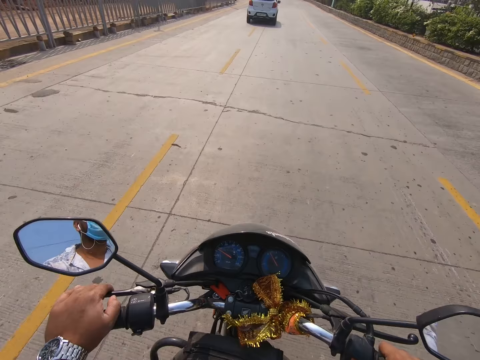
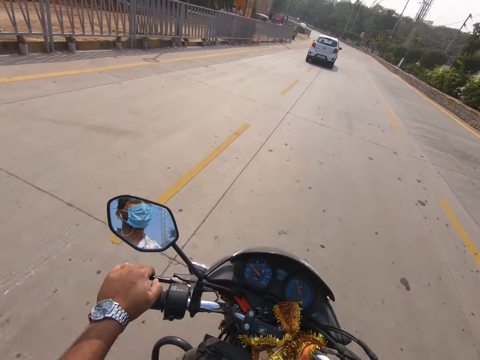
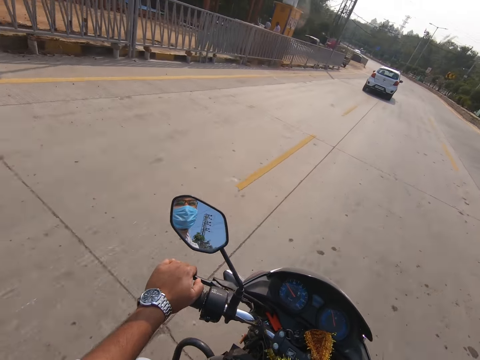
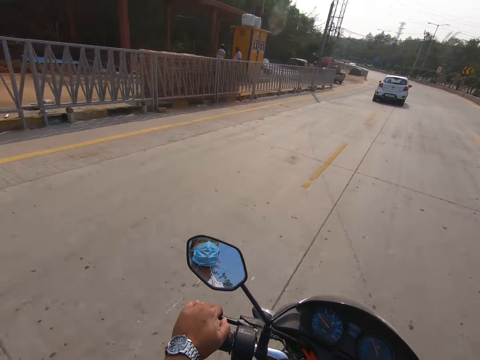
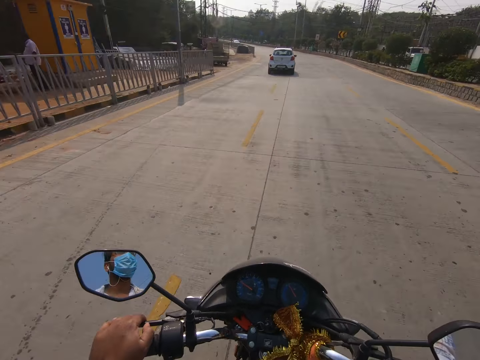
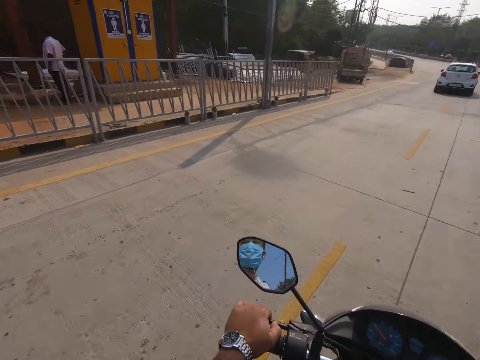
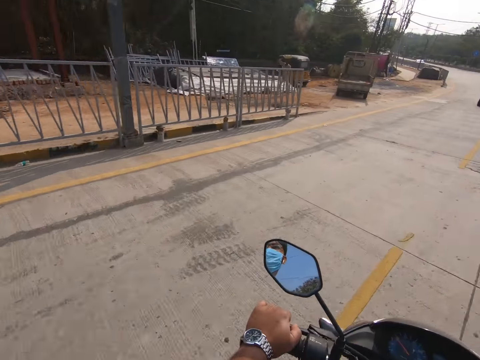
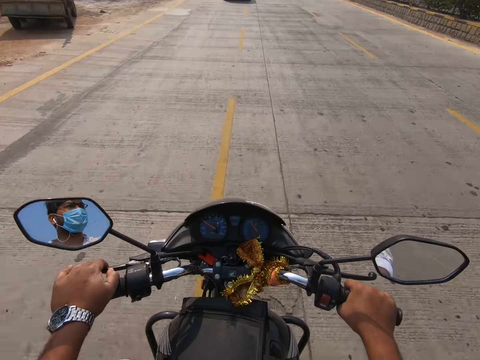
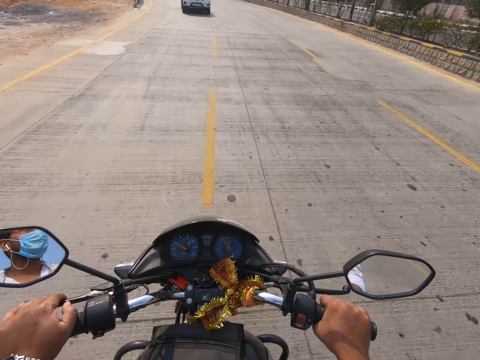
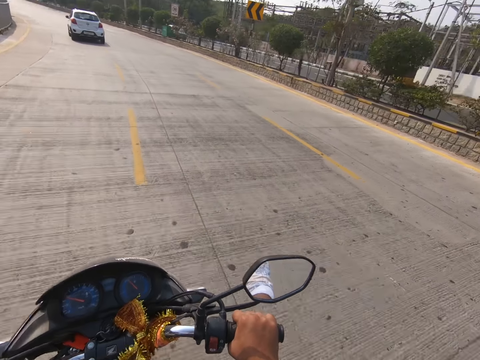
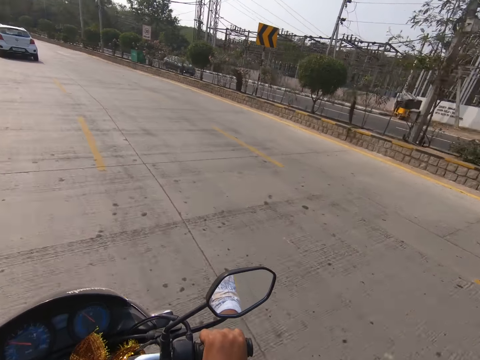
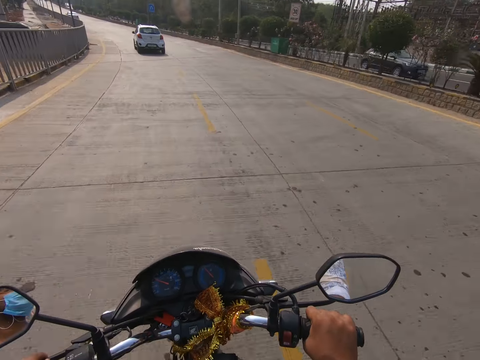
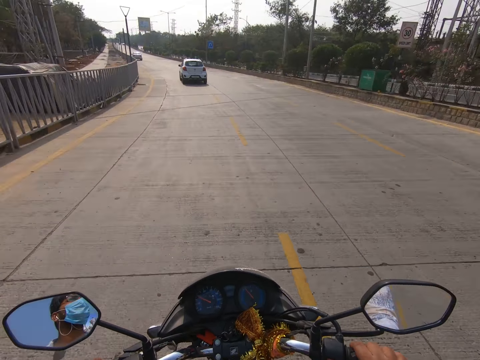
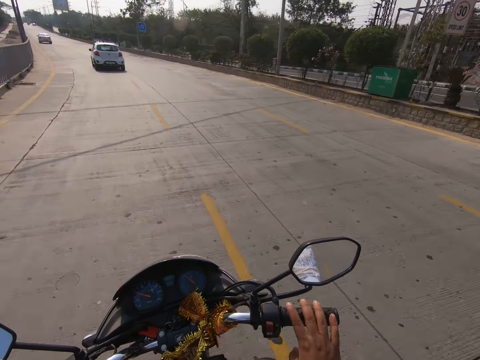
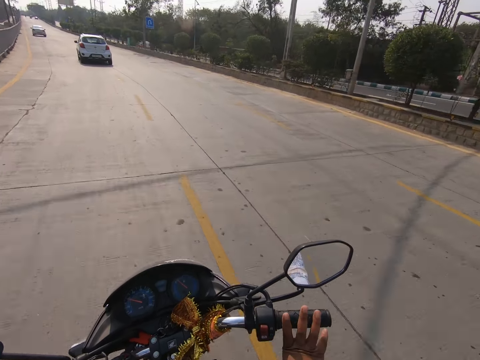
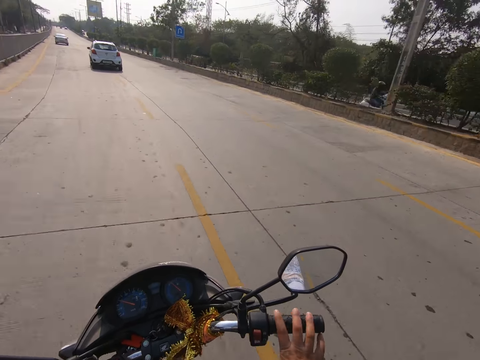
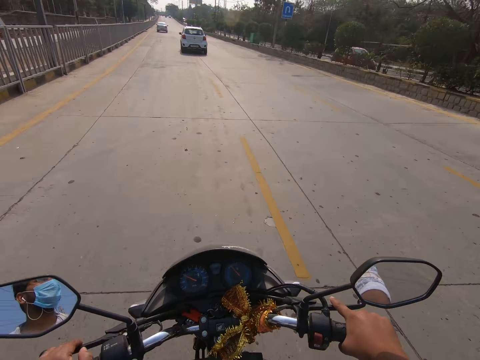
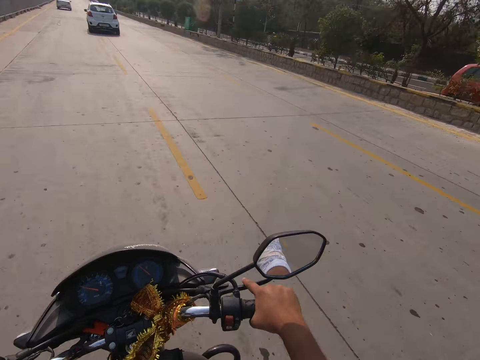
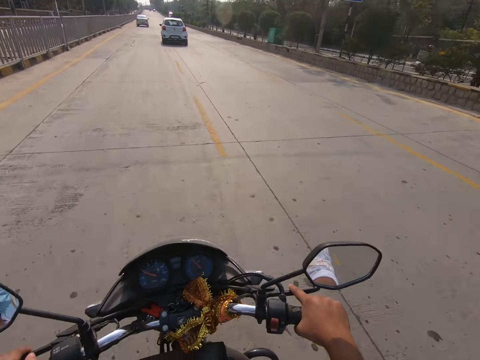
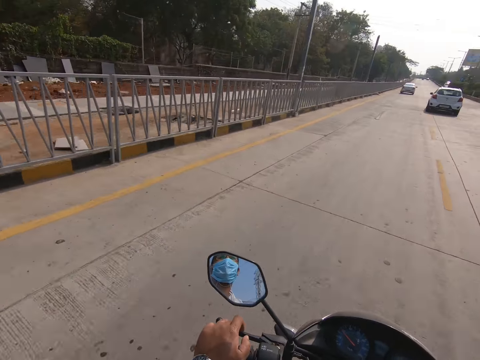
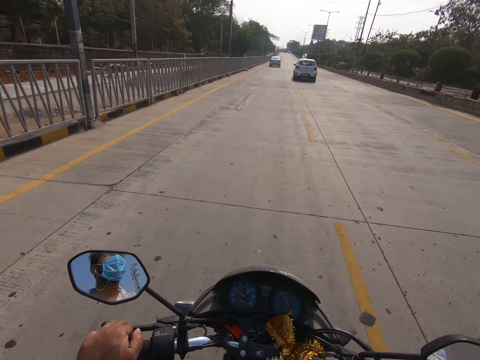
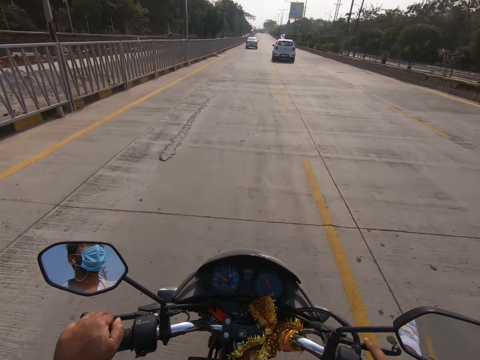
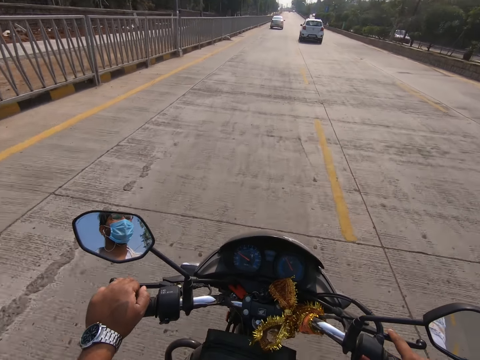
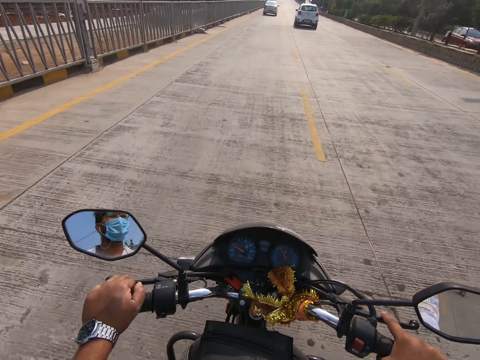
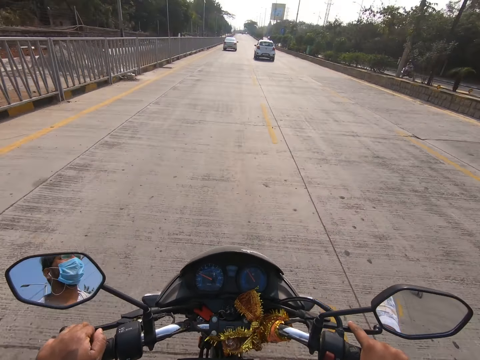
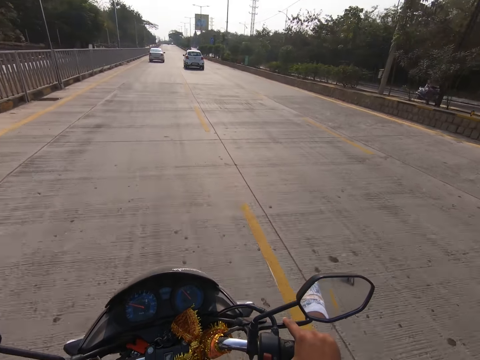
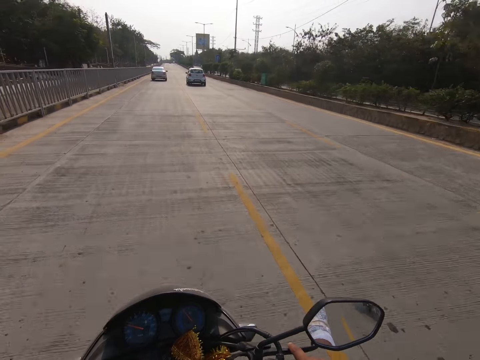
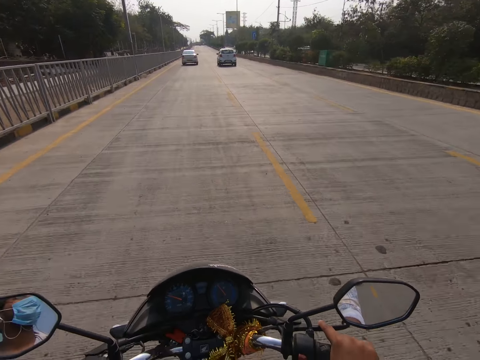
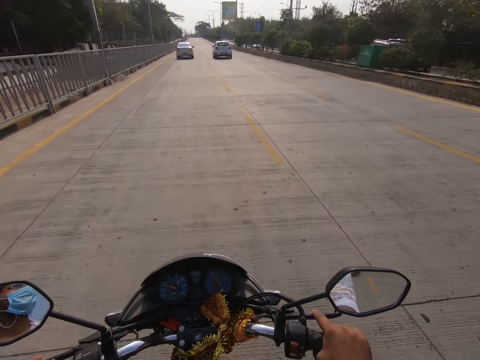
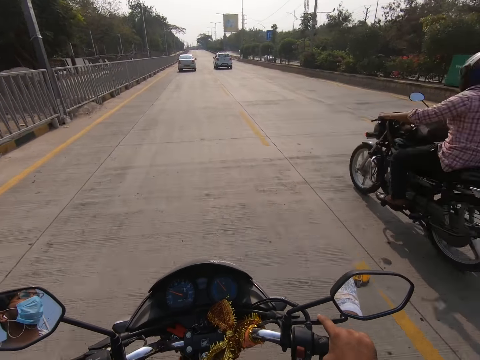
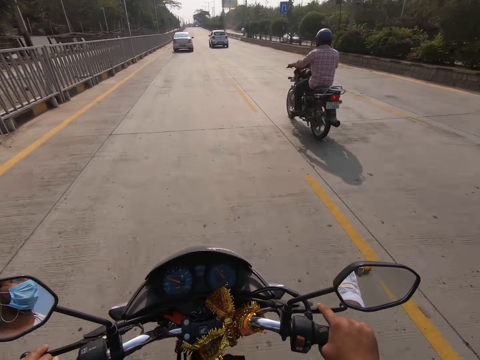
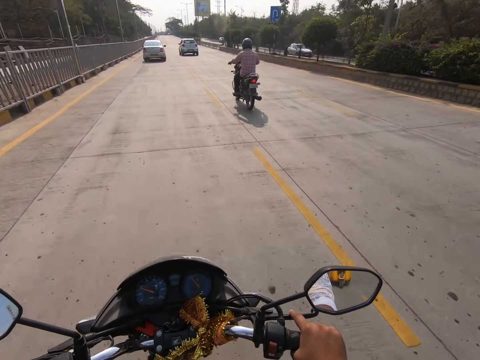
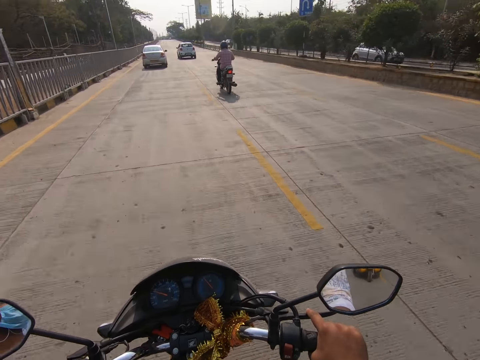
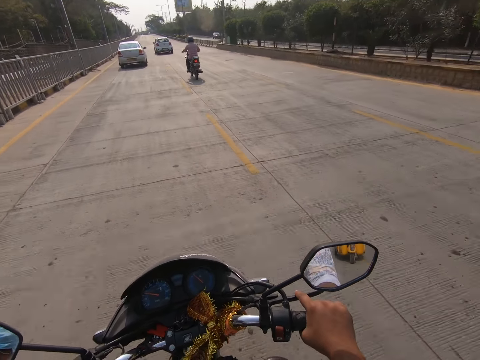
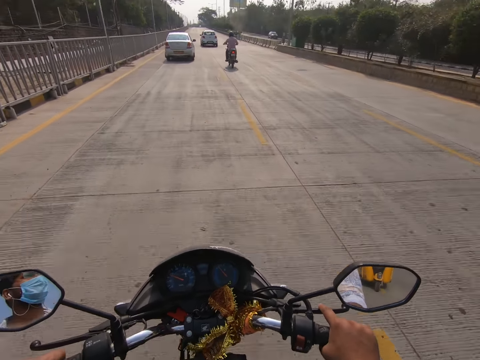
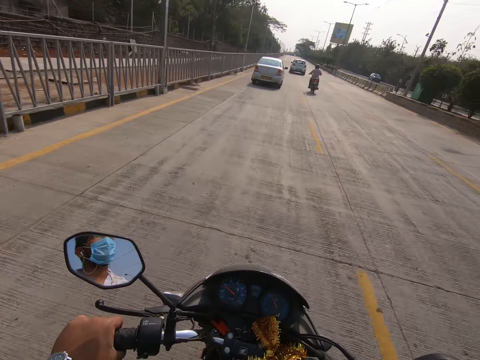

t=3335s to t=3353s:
A motorcycle rides past the camera wearer.

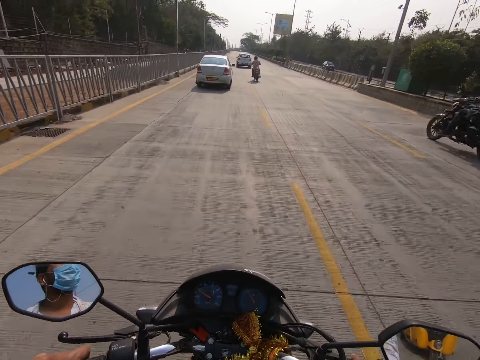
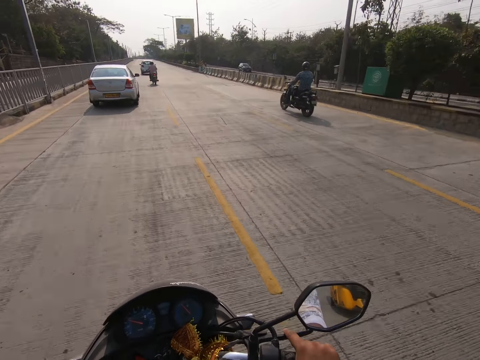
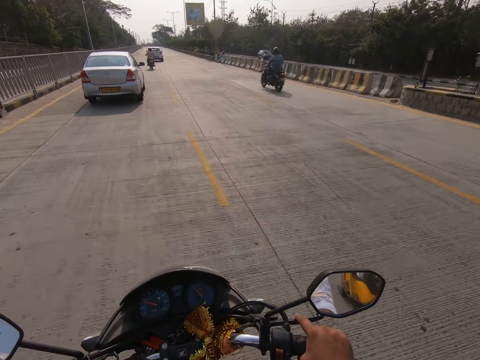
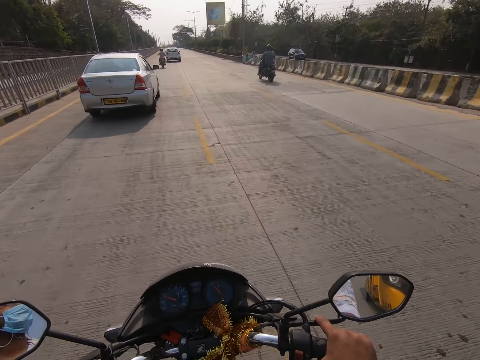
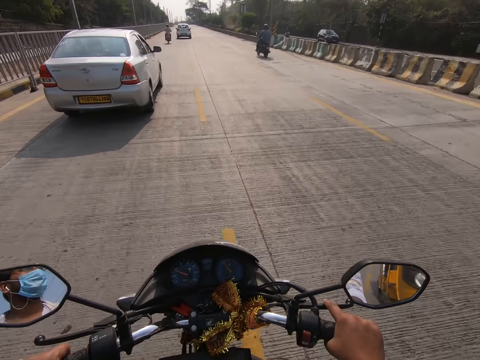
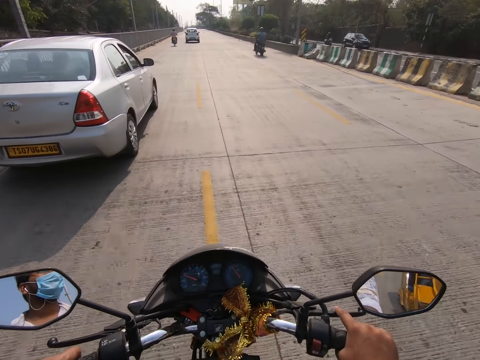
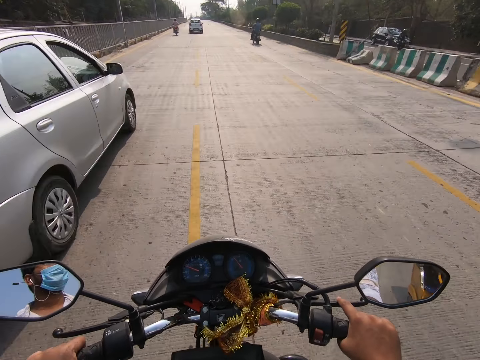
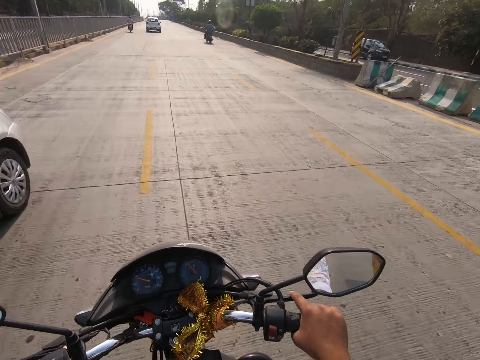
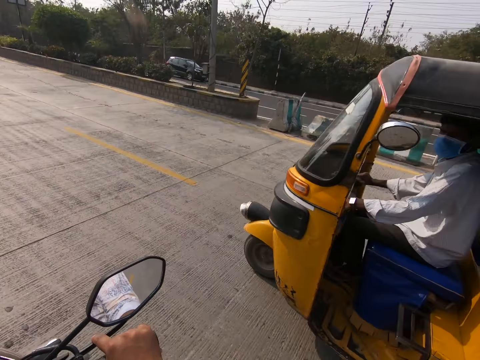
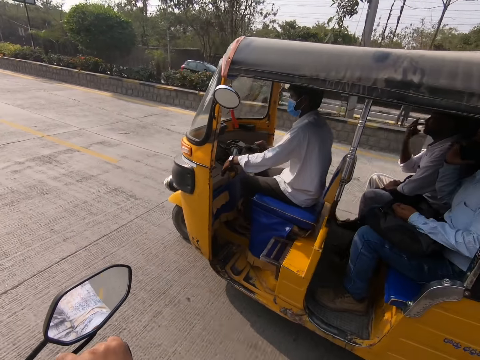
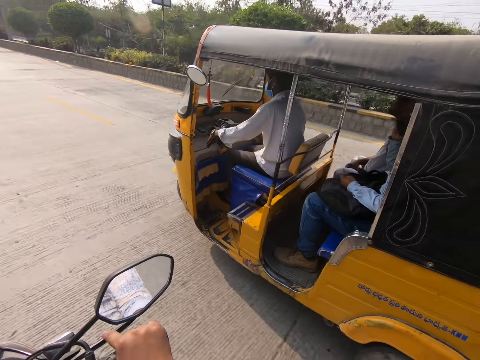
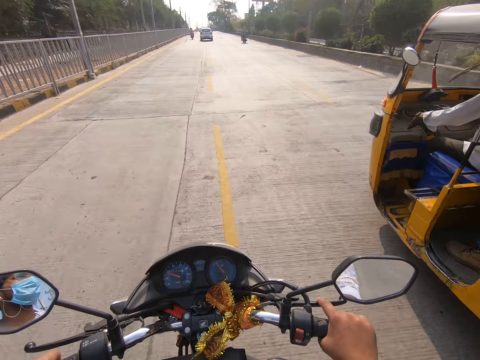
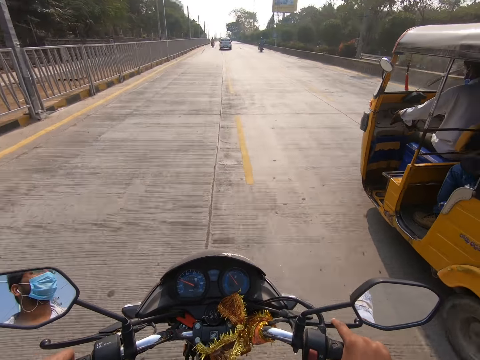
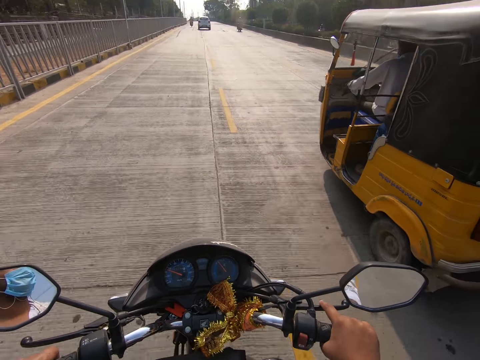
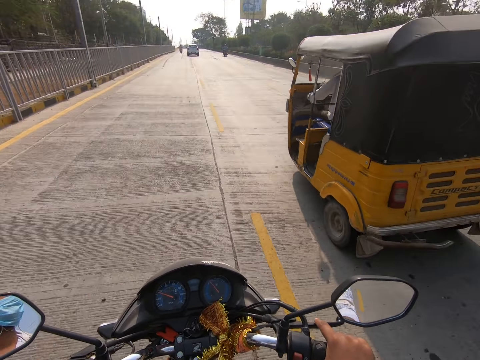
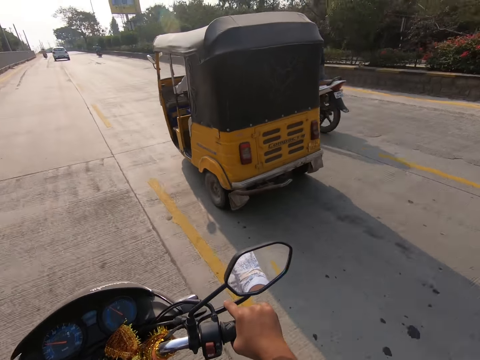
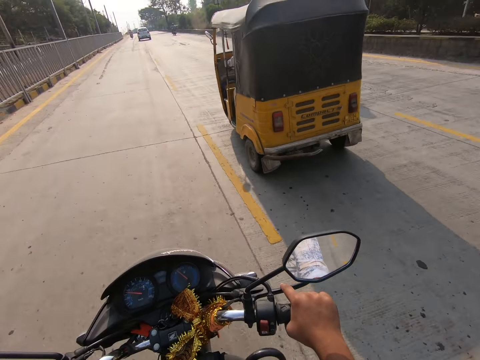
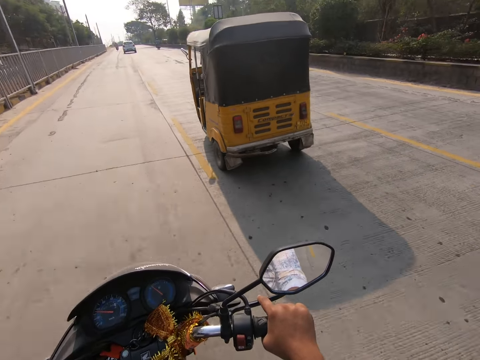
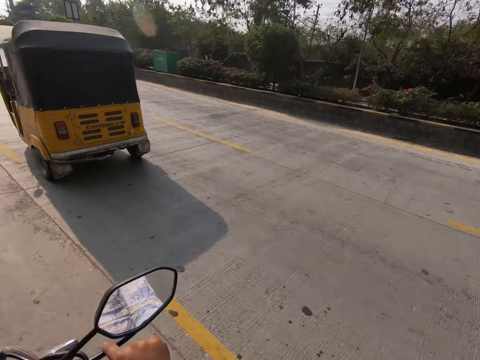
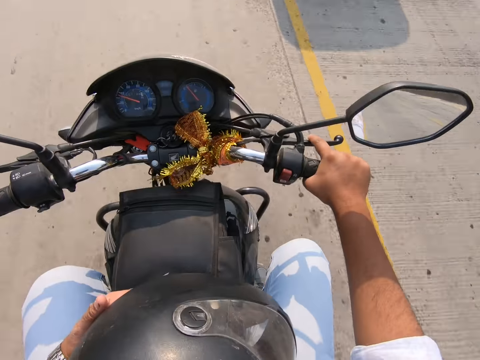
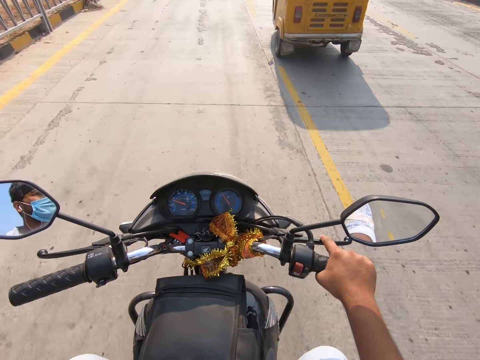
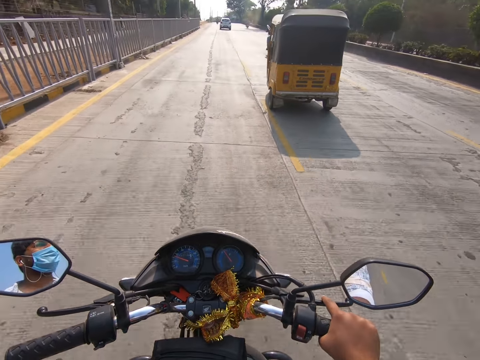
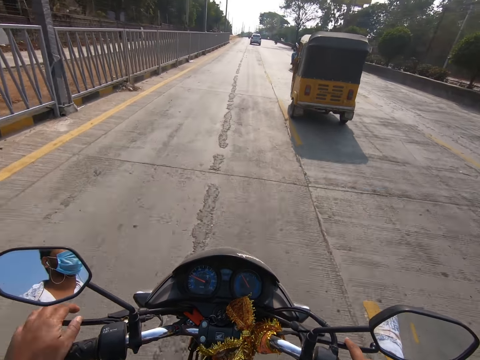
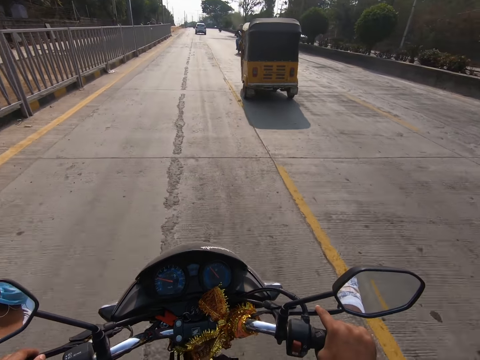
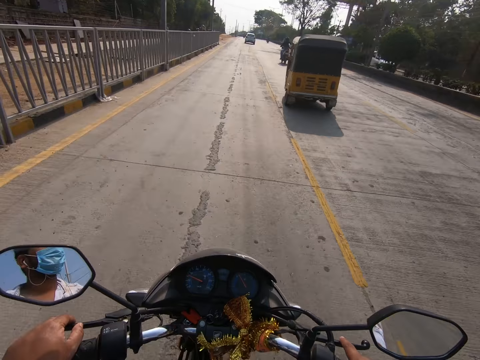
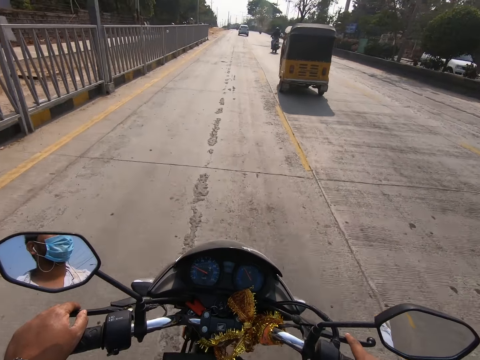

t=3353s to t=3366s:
The camera wearer rides past a silver car. A tricycle drives past the camera wearer. The camera wearer adjusts the helmet. They hold the hand clutch.
